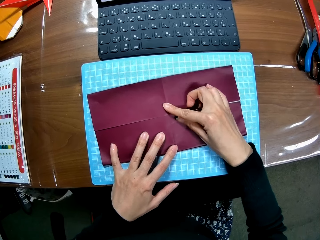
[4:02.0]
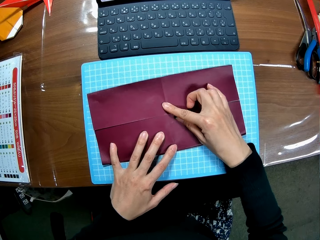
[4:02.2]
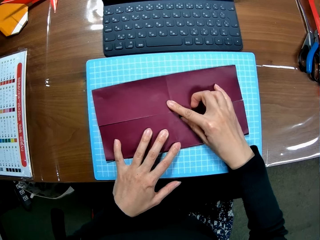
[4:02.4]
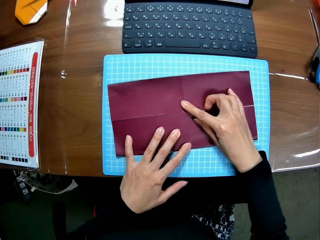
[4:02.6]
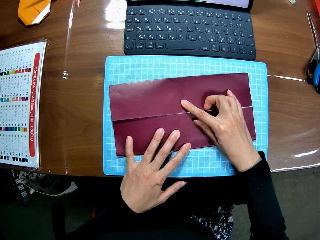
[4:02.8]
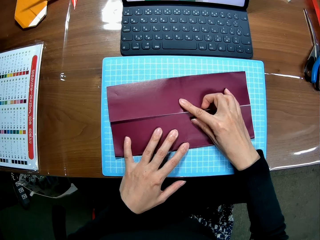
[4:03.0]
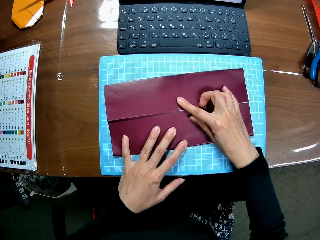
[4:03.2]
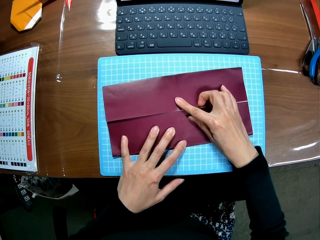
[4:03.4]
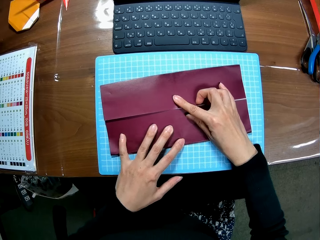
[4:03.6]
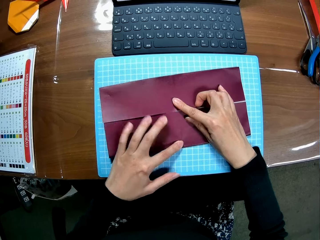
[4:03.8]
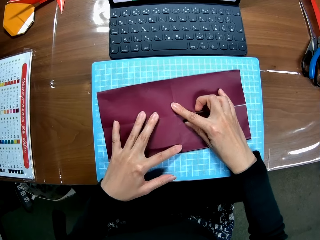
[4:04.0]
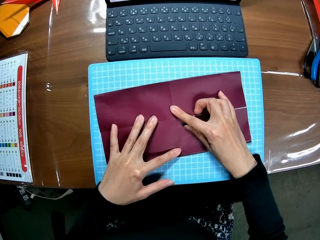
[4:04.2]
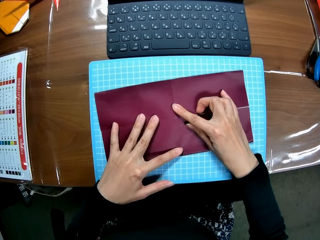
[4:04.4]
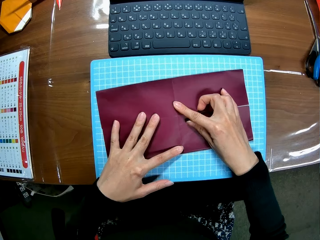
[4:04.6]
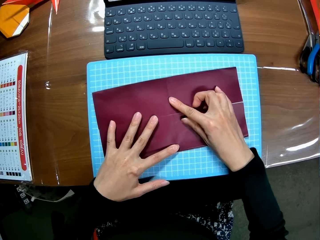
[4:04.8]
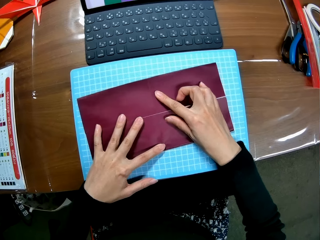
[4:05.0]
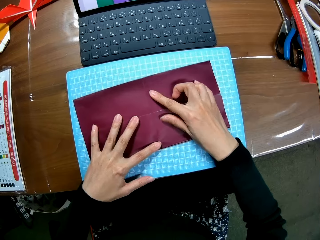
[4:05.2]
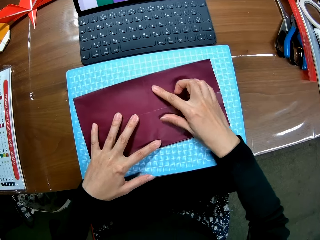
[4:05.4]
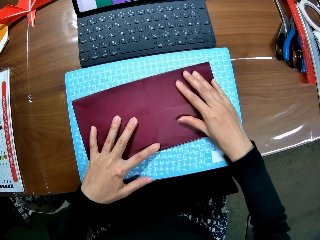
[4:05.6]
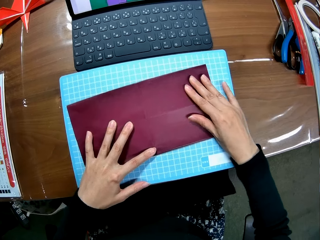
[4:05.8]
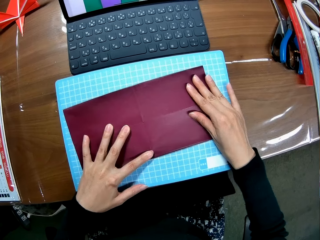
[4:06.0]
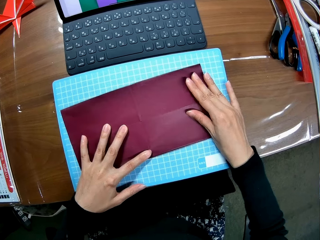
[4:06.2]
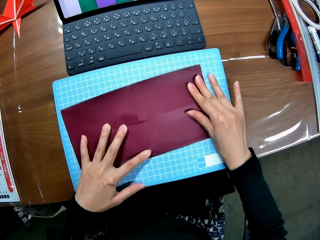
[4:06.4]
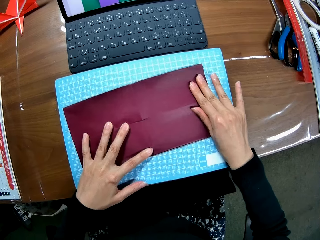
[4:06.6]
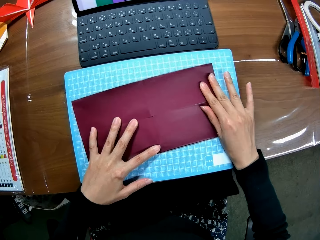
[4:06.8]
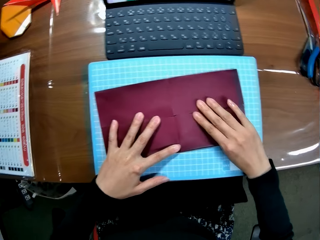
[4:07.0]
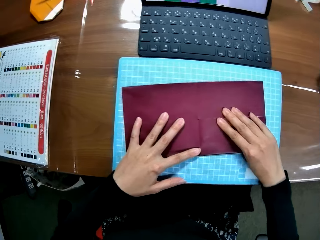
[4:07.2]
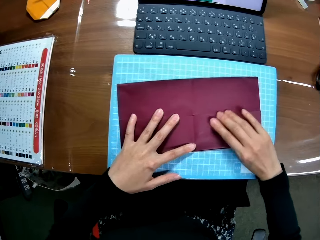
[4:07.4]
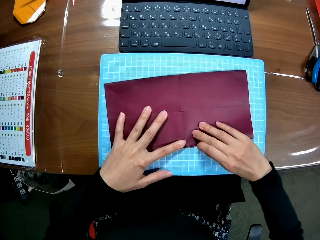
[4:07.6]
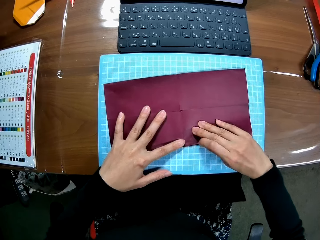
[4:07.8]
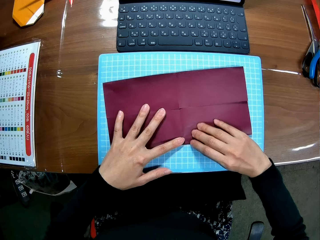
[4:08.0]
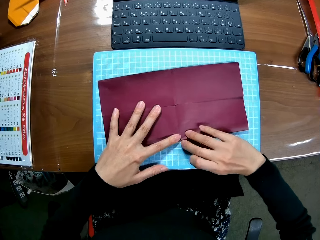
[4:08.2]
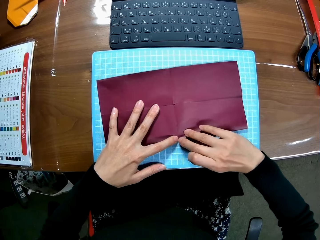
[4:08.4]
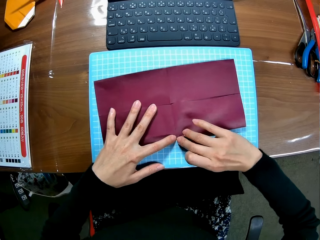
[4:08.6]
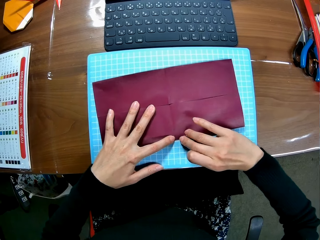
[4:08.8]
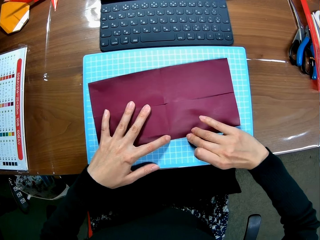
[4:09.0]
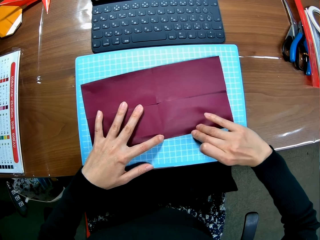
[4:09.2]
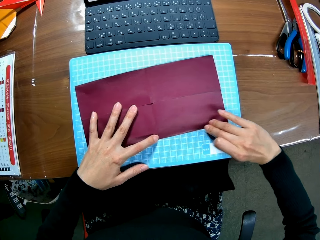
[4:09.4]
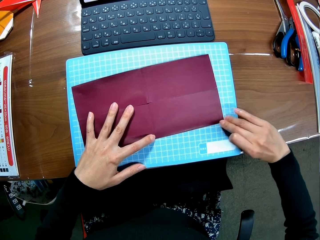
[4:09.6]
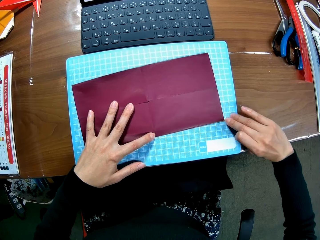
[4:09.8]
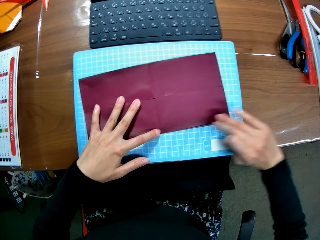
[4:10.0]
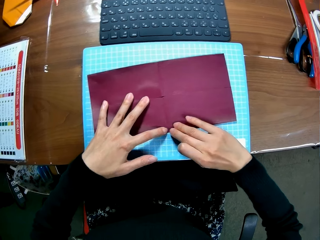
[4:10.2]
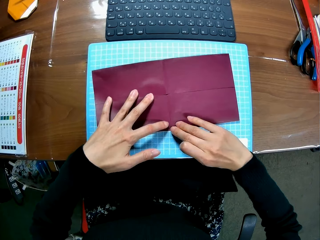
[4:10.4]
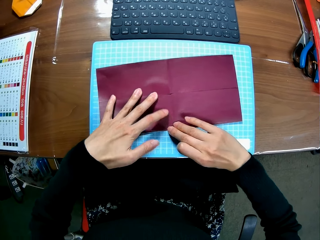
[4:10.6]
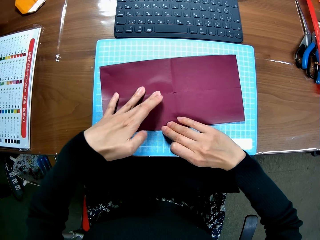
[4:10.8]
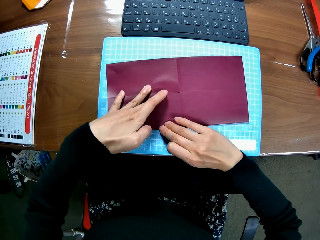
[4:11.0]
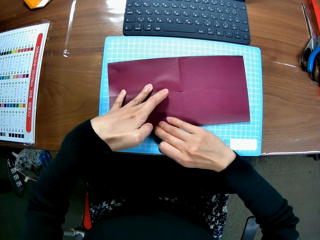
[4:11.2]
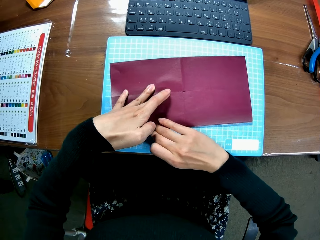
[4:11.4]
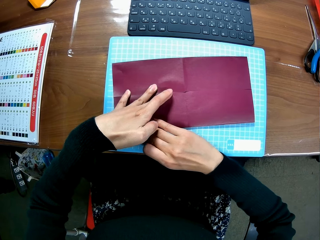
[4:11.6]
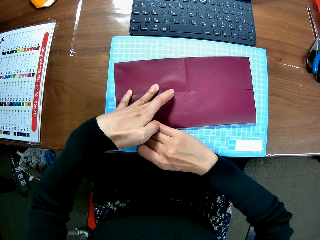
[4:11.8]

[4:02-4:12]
The camera wearer aligns the paper.

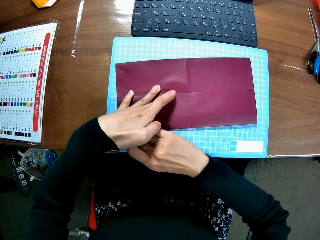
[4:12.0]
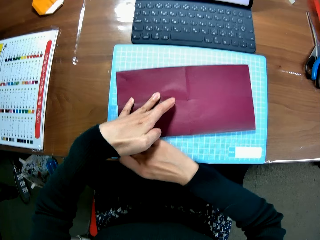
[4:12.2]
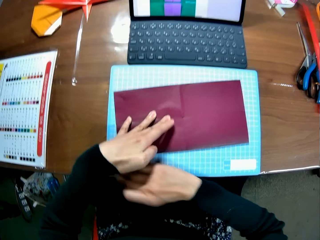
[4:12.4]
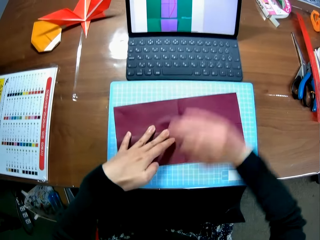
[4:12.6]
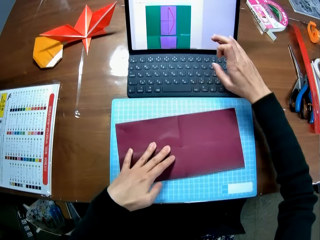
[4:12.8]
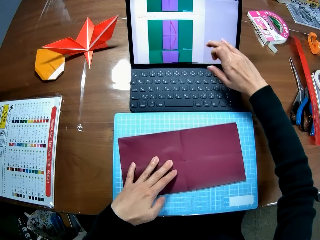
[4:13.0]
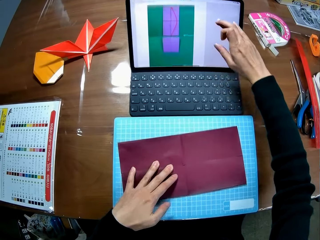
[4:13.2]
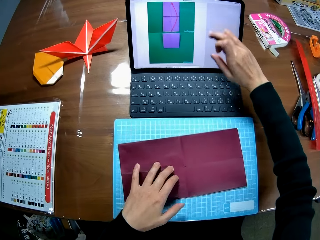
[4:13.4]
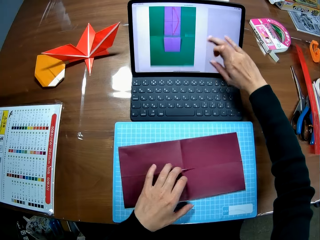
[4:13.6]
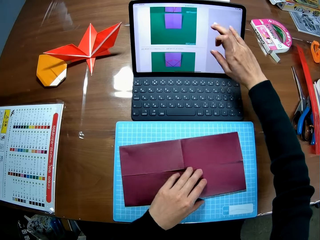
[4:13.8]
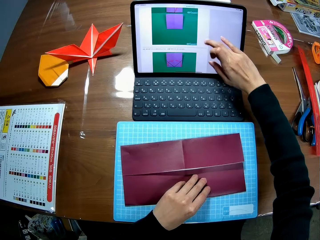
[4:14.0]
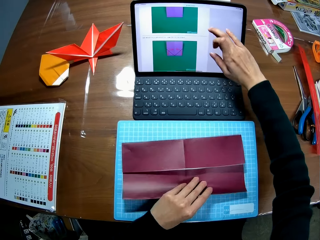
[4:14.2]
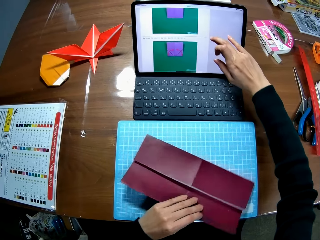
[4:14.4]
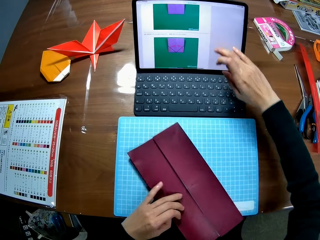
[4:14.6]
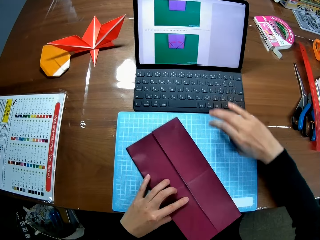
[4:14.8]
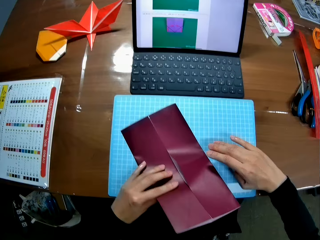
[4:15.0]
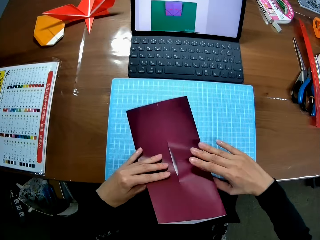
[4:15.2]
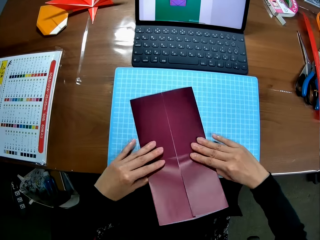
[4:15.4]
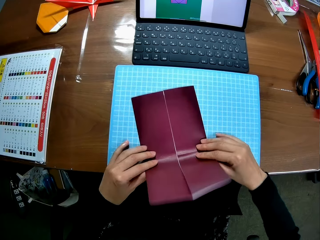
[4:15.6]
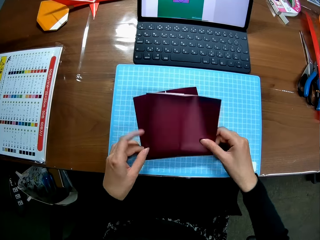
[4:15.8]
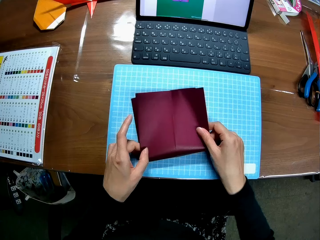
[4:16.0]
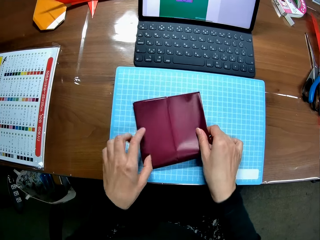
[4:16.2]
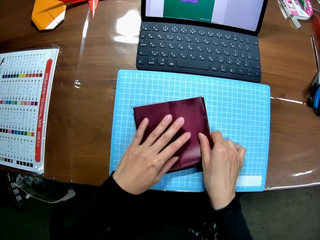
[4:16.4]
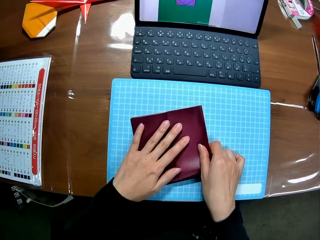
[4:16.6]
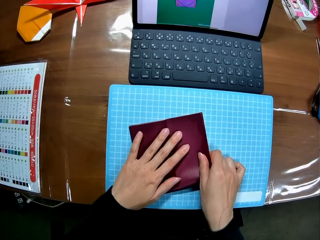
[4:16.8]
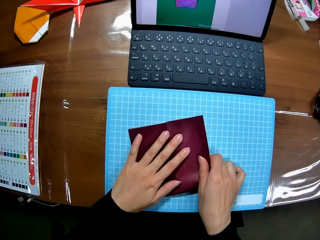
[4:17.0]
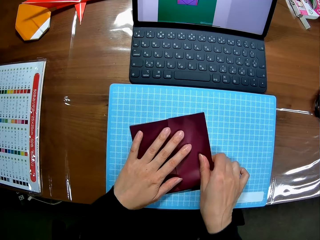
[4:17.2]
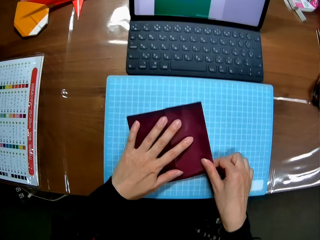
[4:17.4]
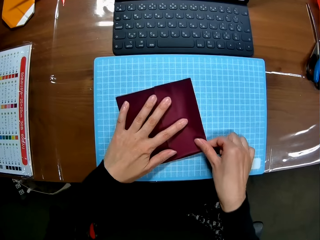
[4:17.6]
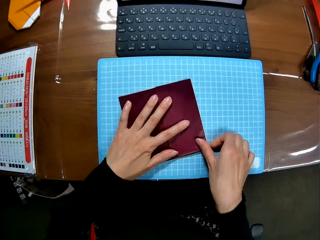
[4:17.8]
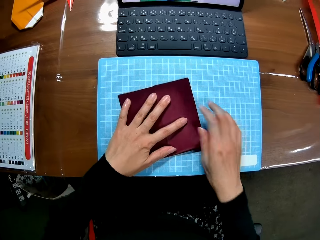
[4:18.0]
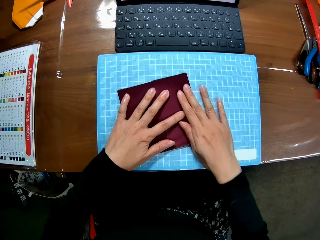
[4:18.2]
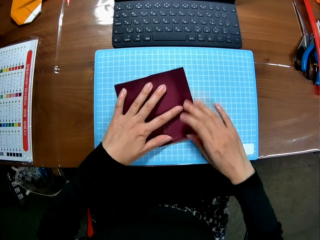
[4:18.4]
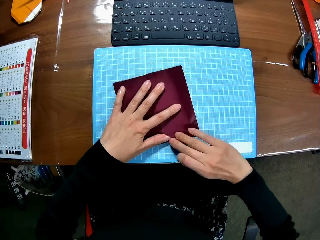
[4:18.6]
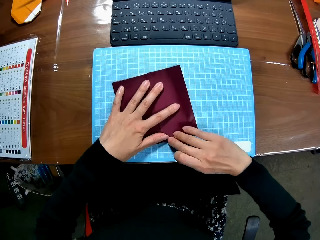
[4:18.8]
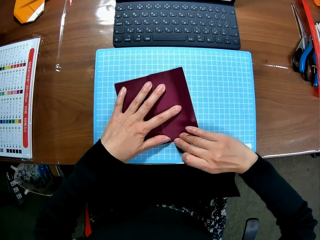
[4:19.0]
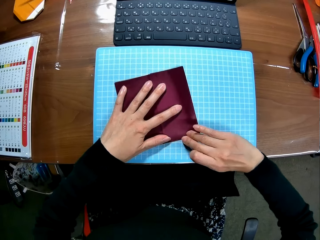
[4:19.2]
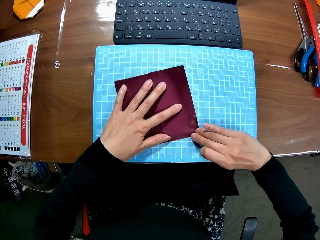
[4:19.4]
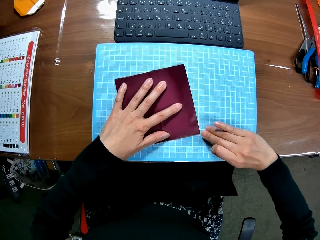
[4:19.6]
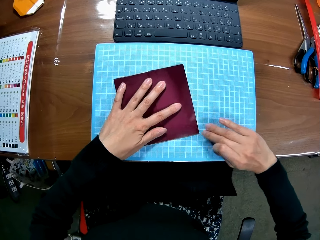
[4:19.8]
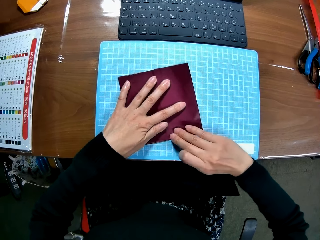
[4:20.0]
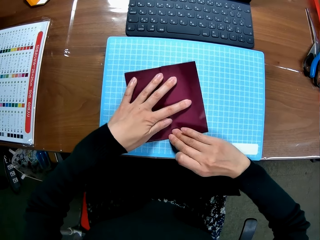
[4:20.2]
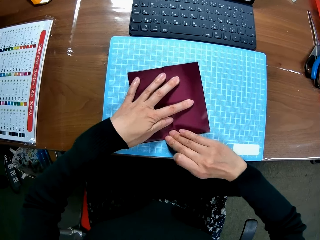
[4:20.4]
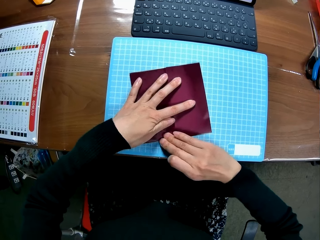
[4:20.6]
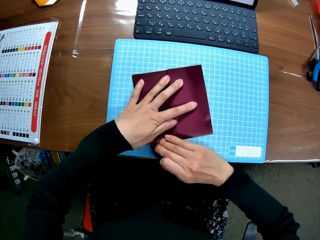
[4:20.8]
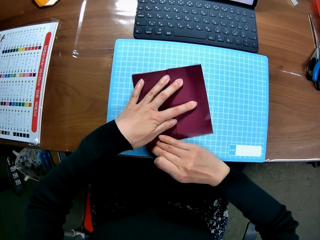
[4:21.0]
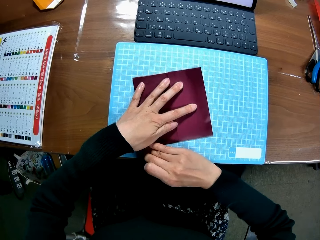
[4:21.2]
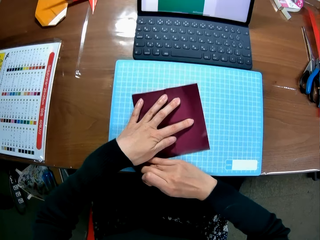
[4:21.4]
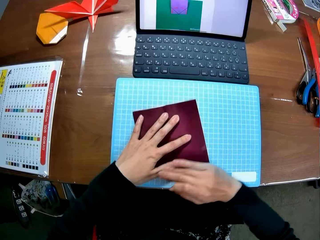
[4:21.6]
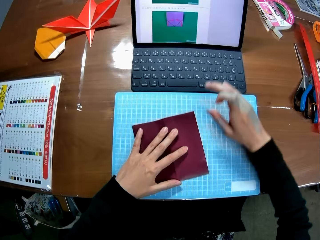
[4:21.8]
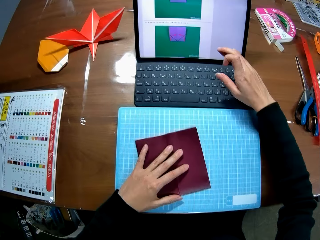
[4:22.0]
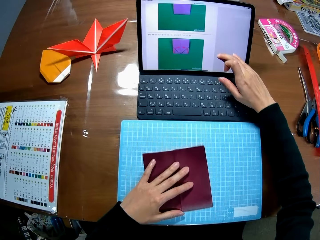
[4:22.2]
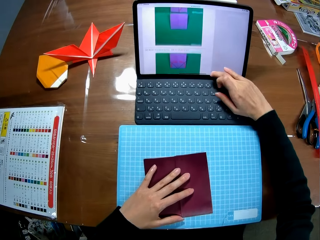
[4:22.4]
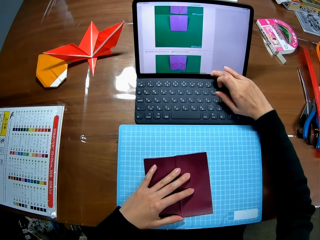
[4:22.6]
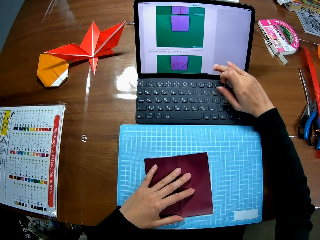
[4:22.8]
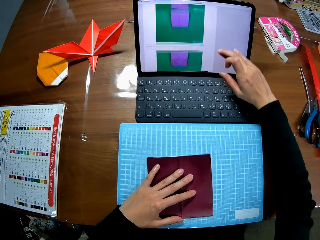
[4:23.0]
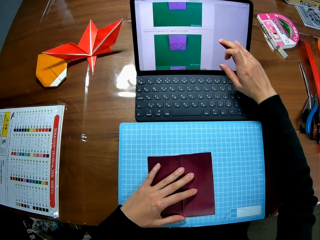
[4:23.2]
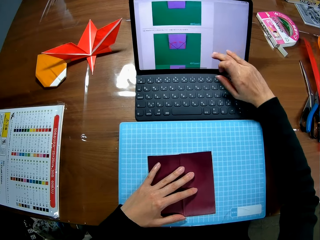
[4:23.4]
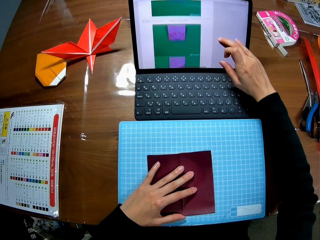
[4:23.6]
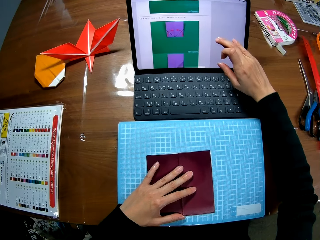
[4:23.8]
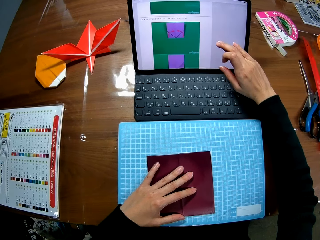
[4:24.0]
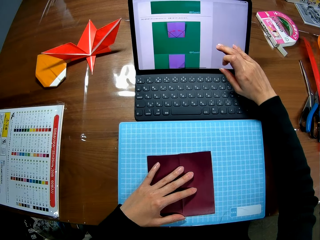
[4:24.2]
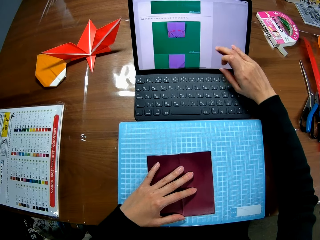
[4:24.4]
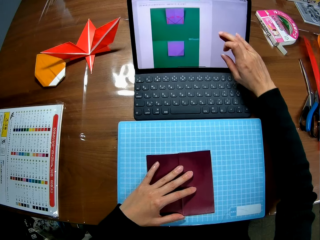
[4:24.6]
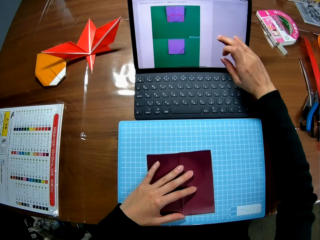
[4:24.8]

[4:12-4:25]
The camera wearer touches the screen. They scroll the laptop. They fold the paper and turn the paper. They align the paper. They touch the screen and scroll the laptop.
